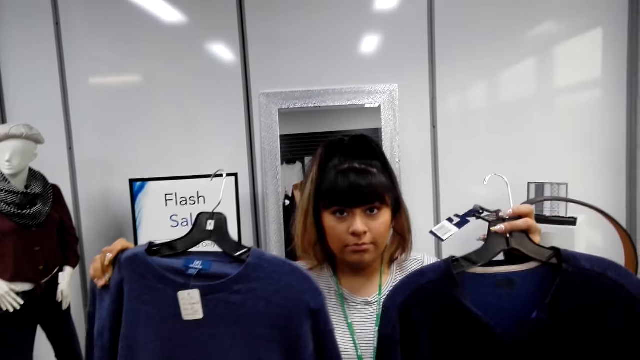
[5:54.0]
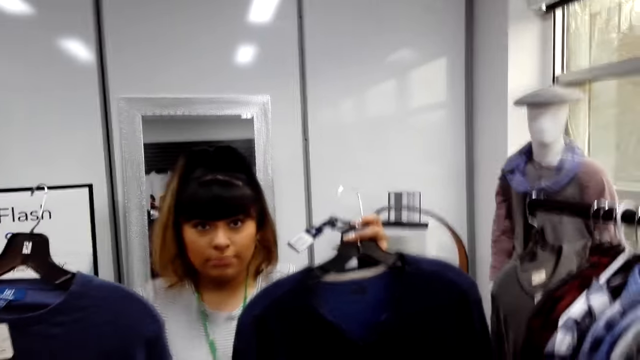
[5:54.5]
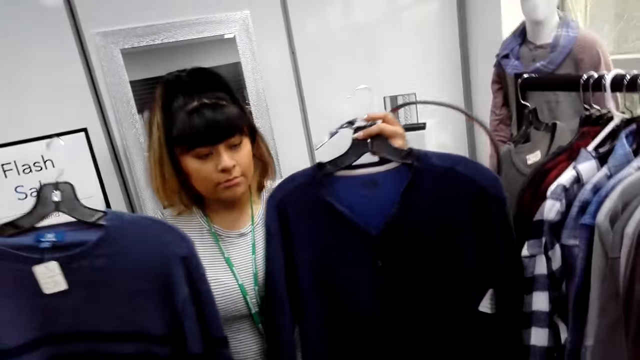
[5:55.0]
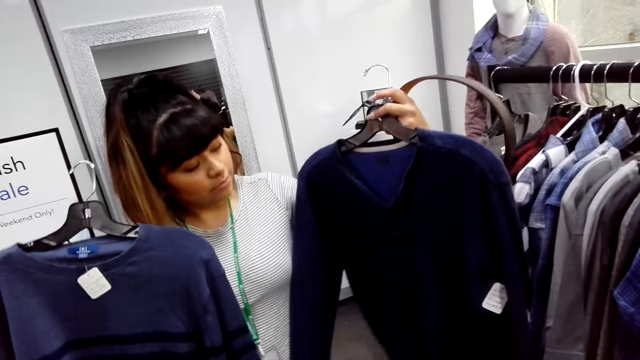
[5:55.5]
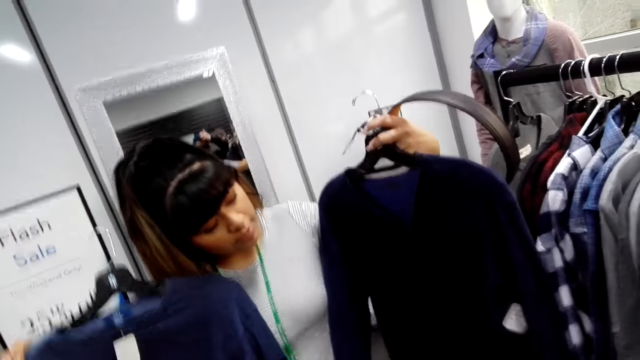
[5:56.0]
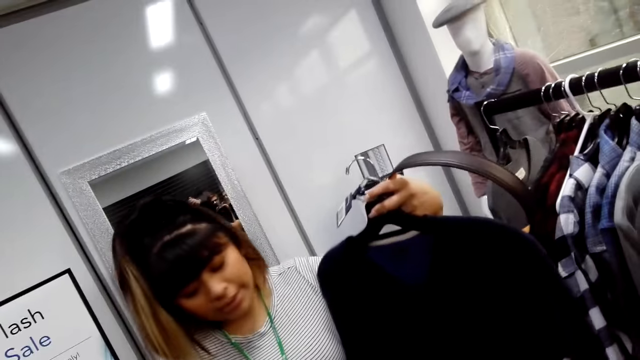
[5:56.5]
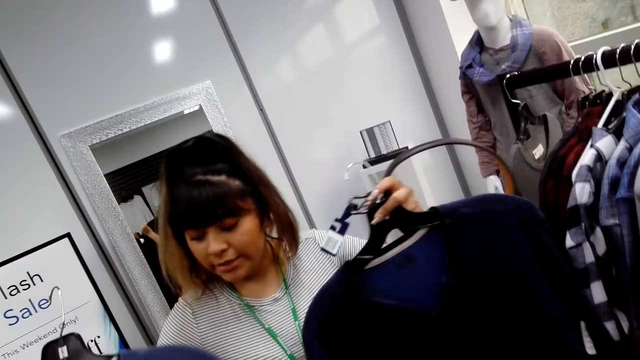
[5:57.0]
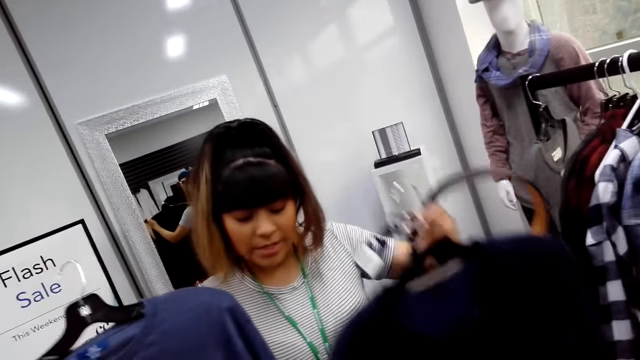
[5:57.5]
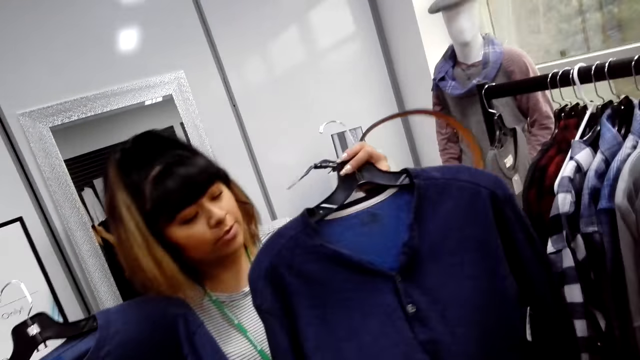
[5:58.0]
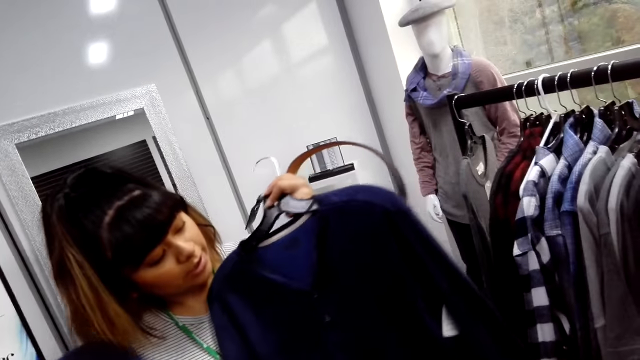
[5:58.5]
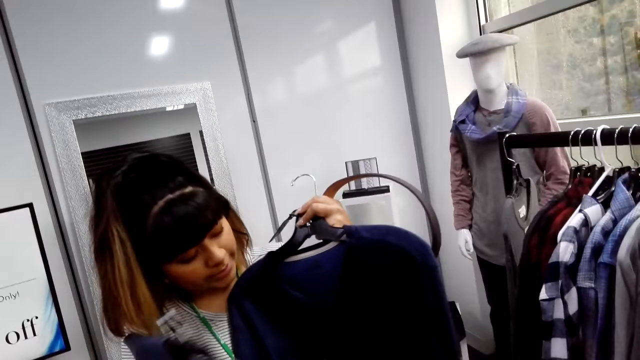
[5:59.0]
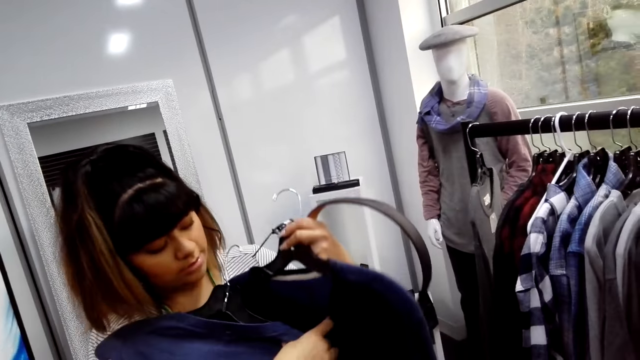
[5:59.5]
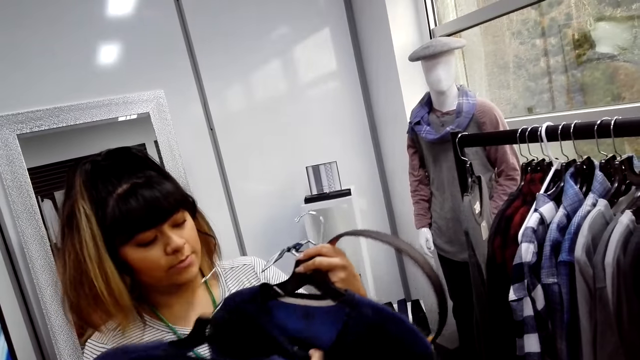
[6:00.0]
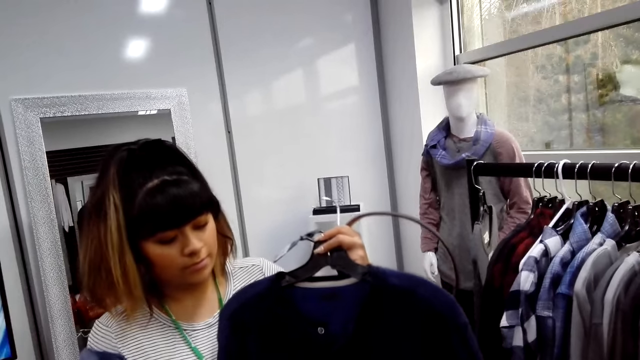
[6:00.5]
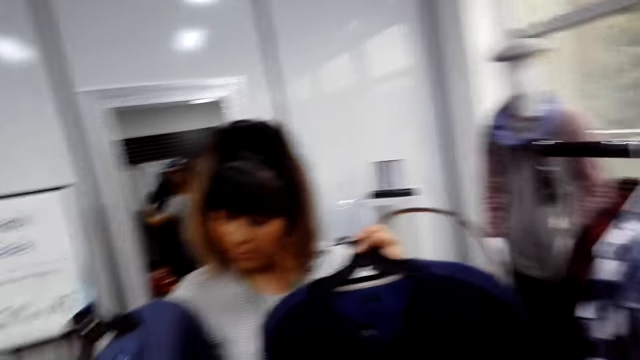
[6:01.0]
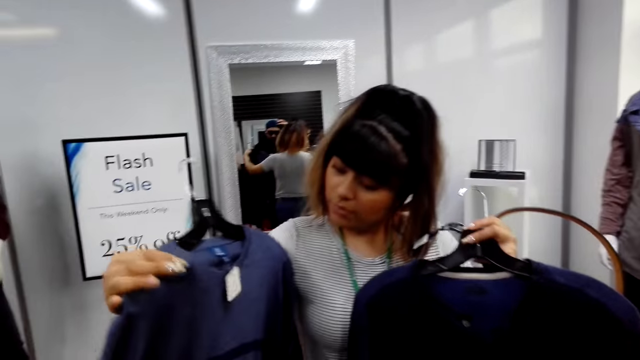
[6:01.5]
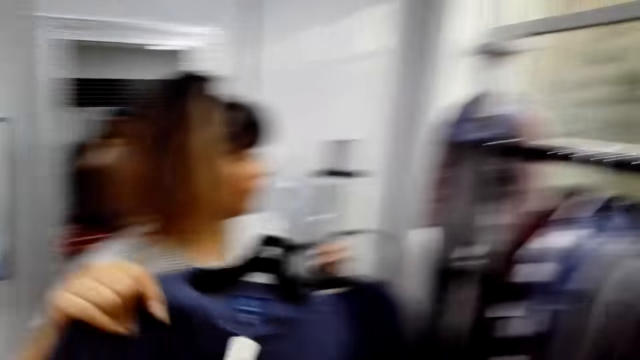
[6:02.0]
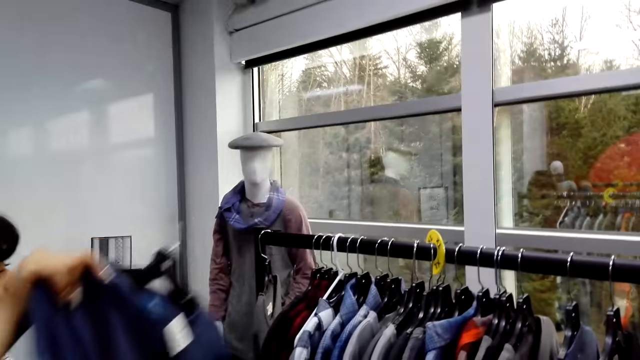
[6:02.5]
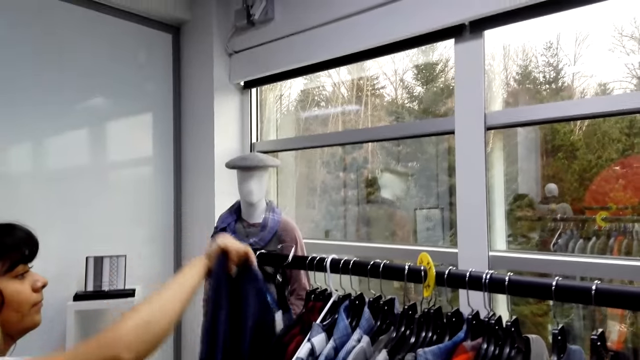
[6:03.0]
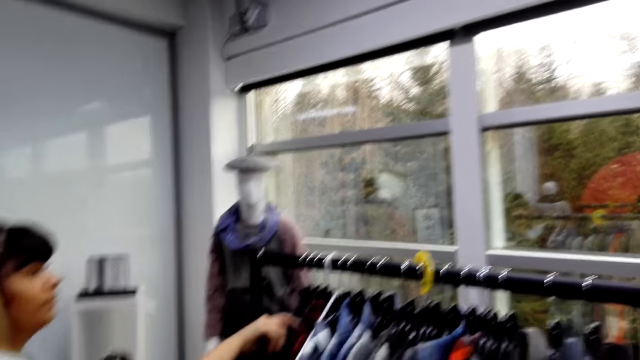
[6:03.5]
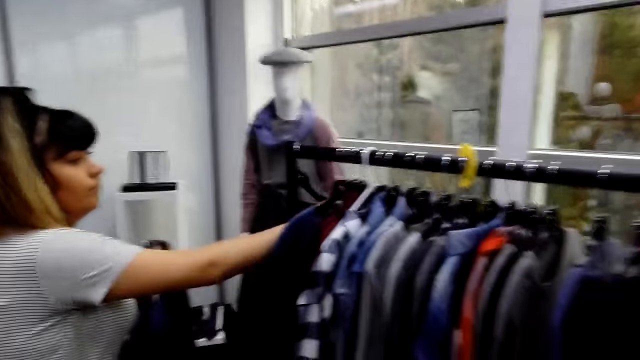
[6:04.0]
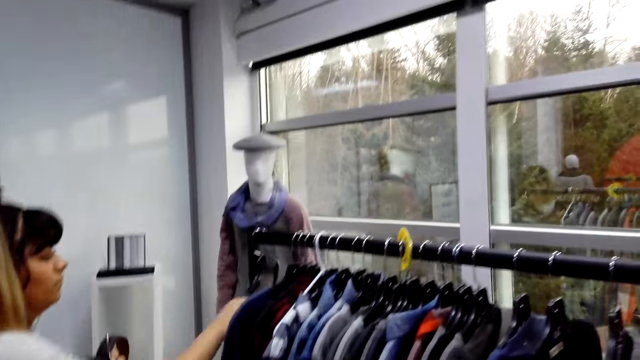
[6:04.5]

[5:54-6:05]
A person looks on the clothes. The person puts the clothes on the hanger stand.

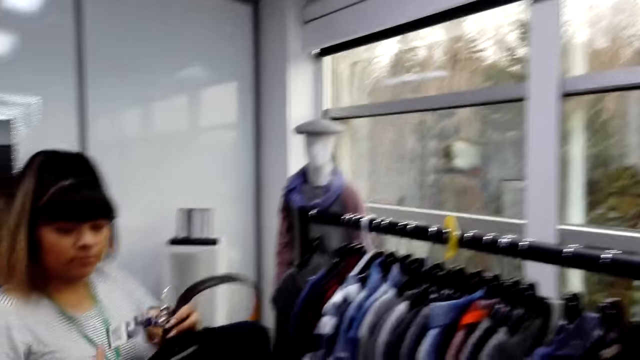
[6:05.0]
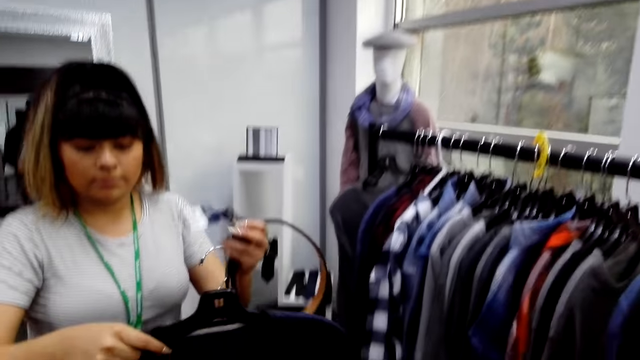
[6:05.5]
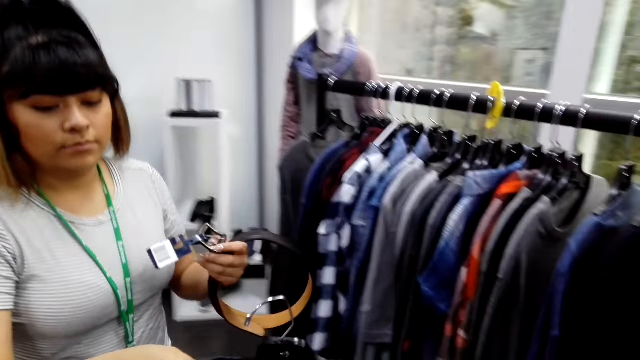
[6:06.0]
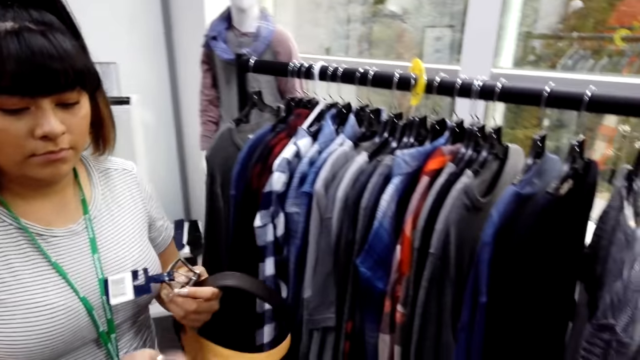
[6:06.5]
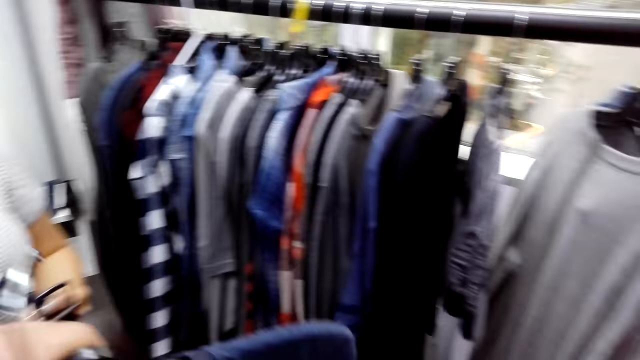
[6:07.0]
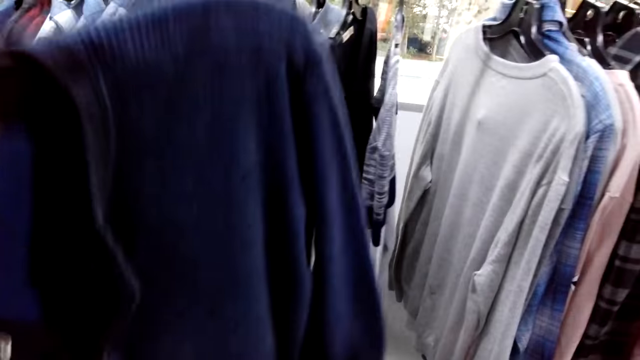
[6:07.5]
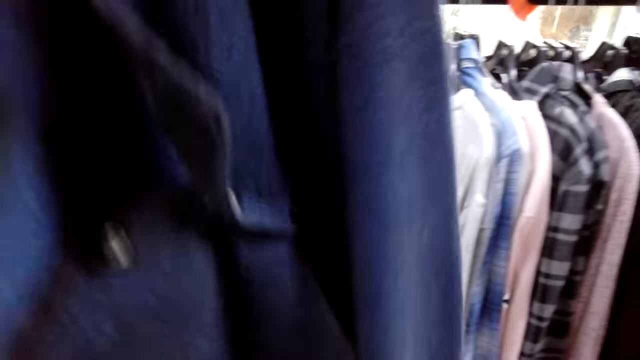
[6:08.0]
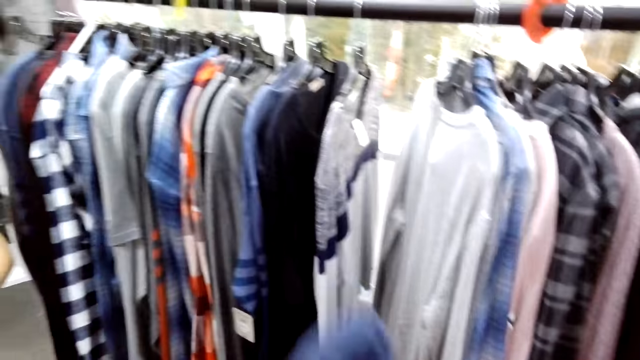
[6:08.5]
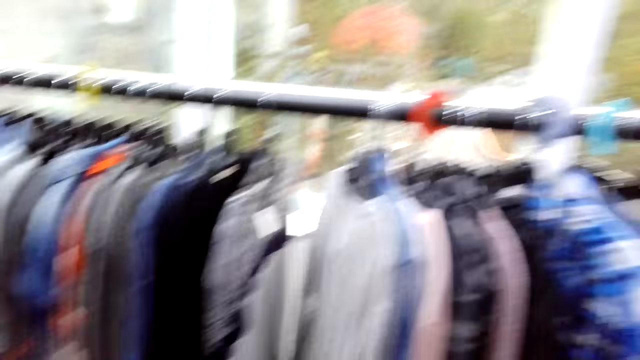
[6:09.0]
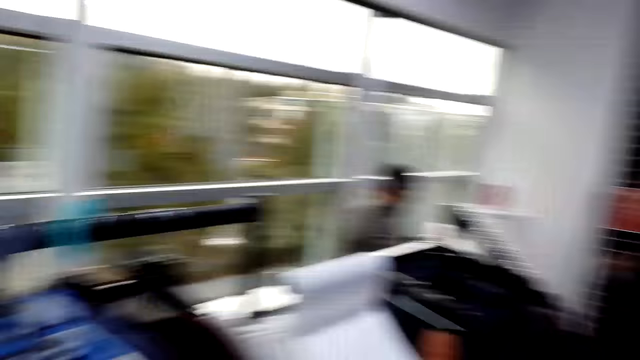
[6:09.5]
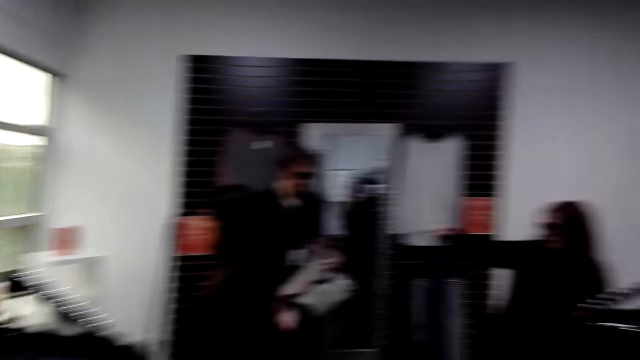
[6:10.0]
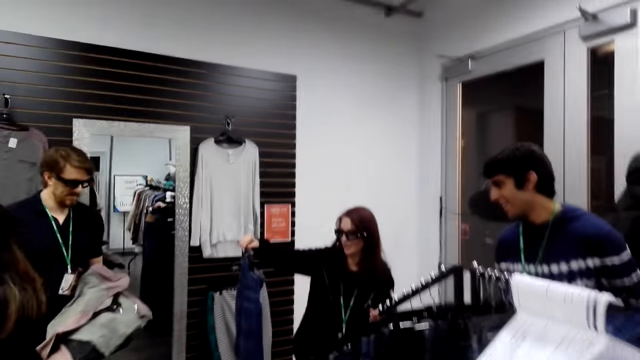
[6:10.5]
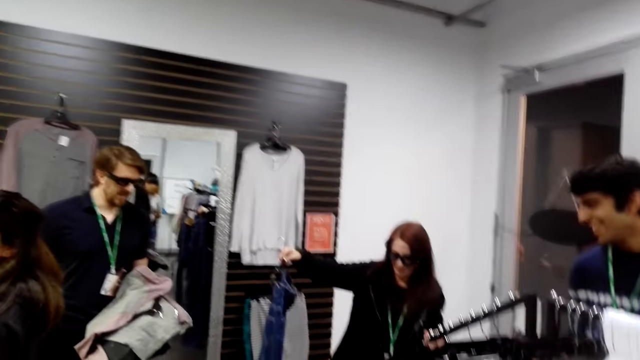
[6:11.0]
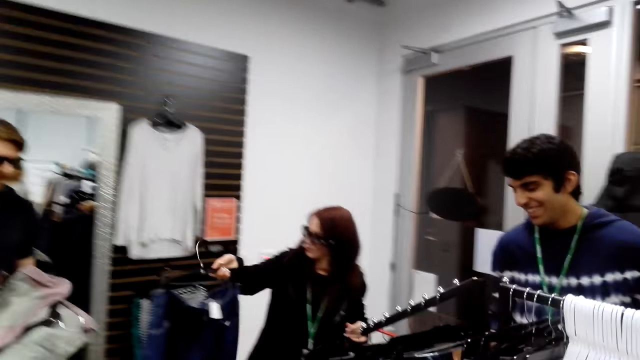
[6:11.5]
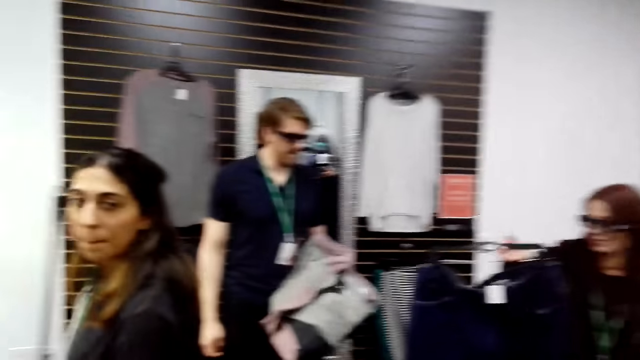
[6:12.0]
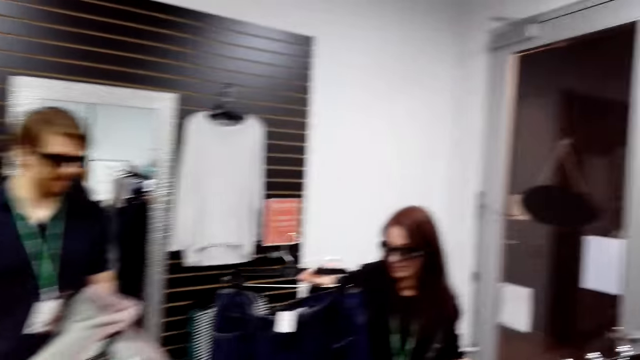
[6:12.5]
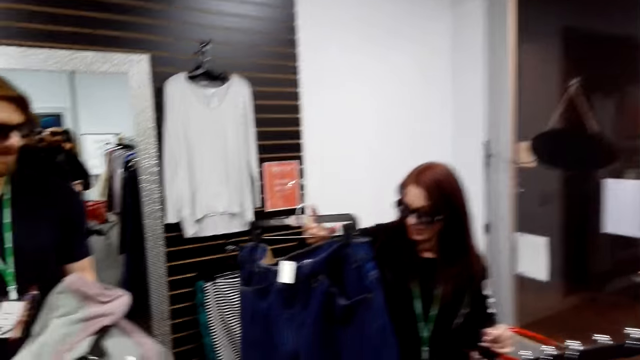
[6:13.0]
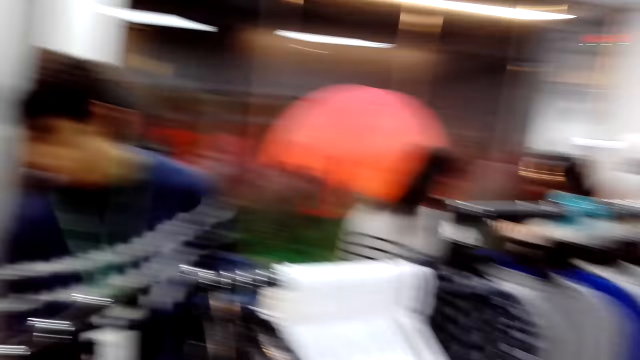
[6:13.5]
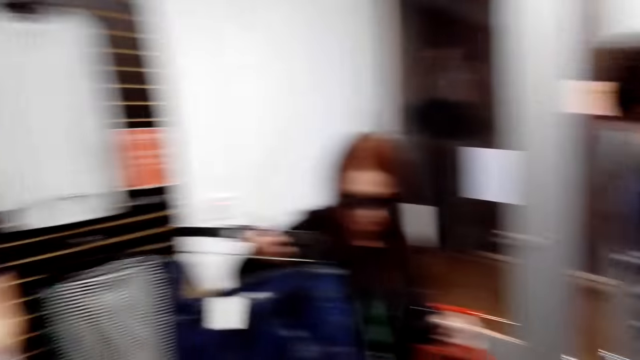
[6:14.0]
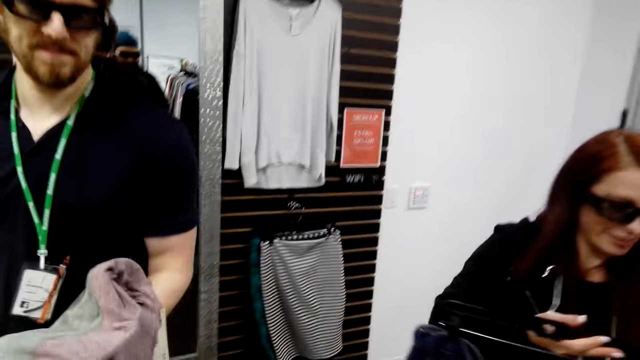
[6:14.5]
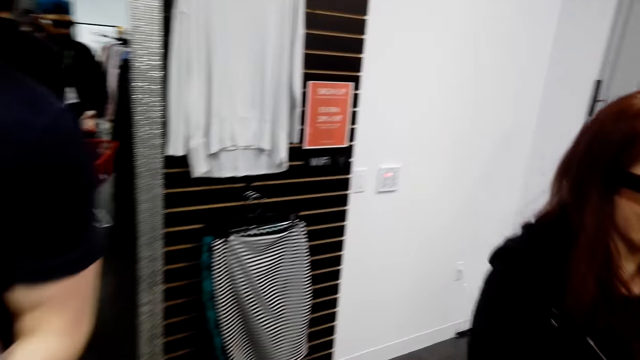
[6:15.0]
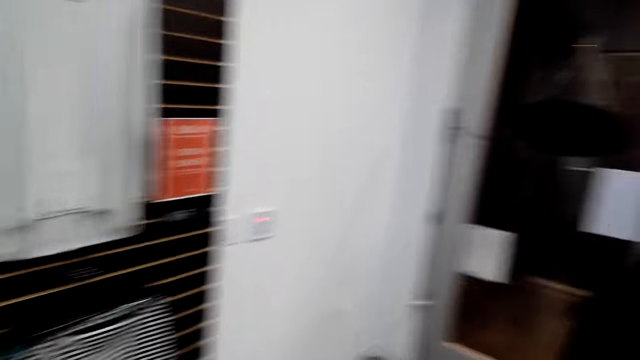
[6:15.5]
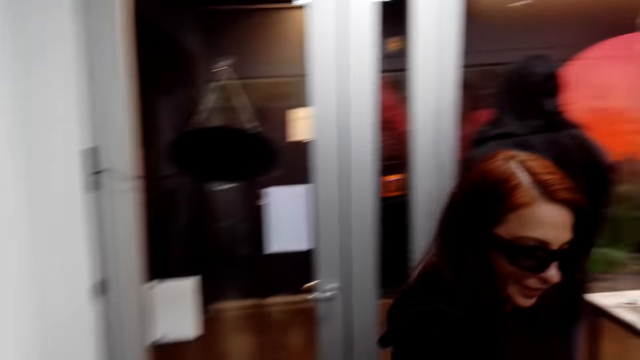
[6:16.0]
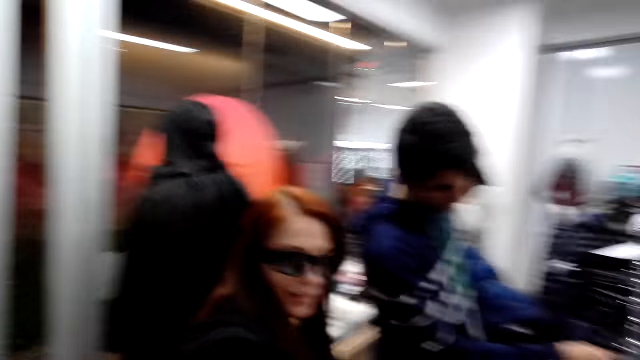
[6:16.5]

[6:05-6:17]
A person holds the other clothes with the right hand. The person gives the camera wearer the clothes. The camera wearer looks on the clothes. They look around. Another person shops in the boutique. A third person holds clothes and looks at the clothes. A fourth person shops in the boutique. A fifth person looks at the camera wearer. The camera wearer looks around. They look around the boutique. The third person shops around the boutique.
